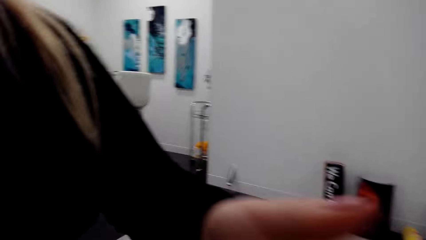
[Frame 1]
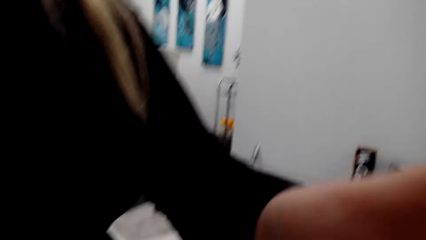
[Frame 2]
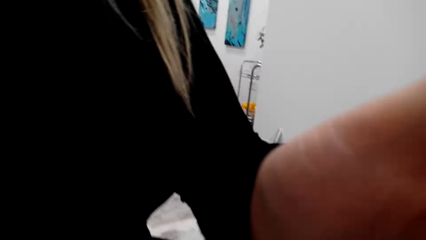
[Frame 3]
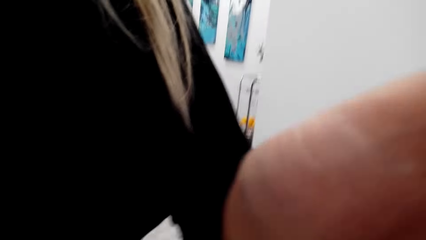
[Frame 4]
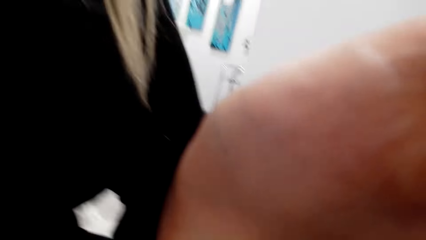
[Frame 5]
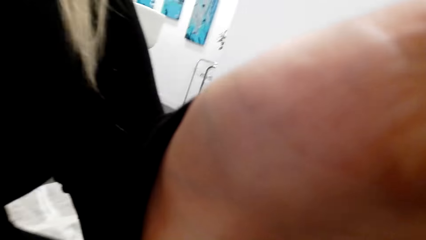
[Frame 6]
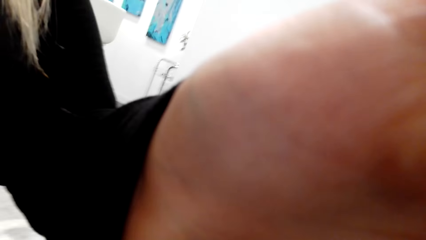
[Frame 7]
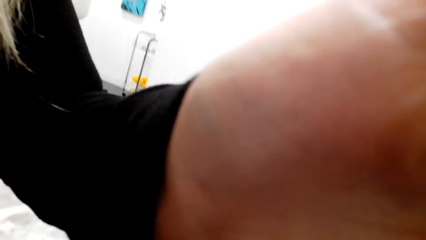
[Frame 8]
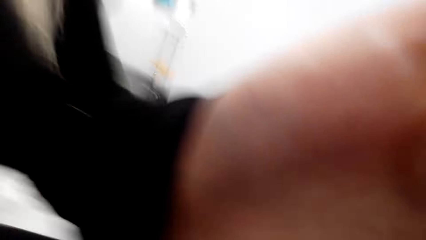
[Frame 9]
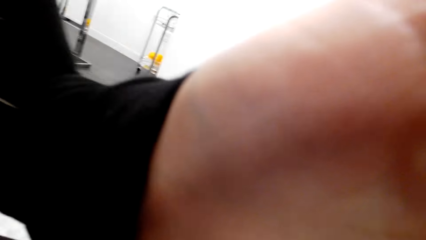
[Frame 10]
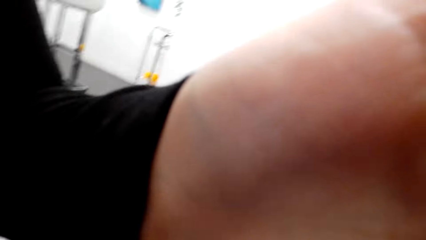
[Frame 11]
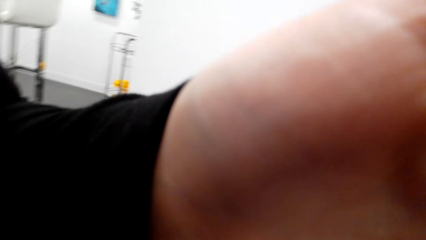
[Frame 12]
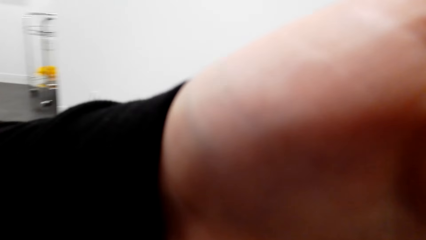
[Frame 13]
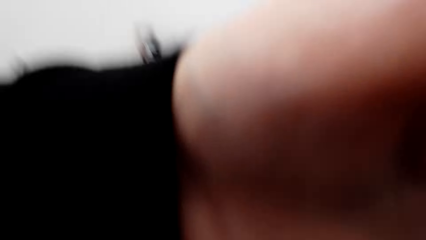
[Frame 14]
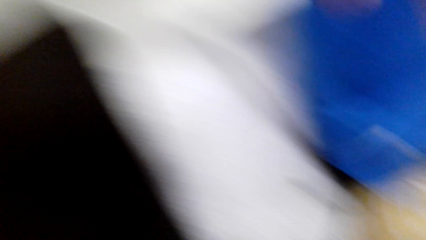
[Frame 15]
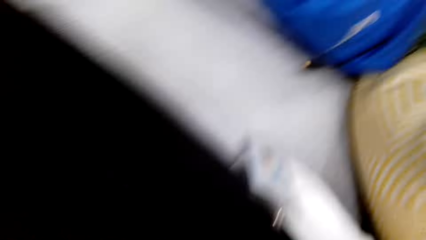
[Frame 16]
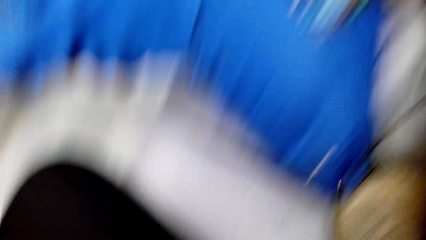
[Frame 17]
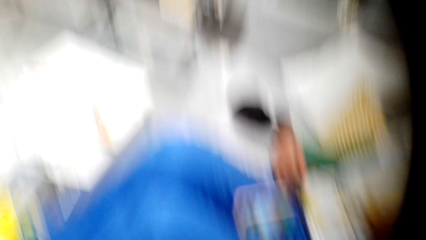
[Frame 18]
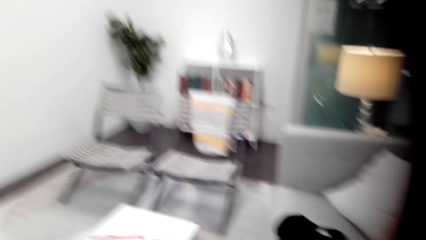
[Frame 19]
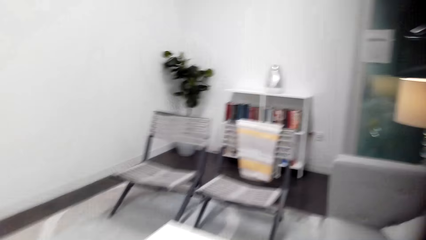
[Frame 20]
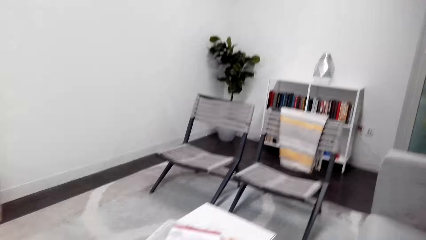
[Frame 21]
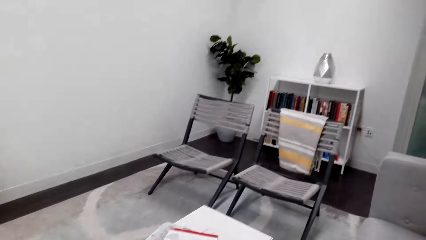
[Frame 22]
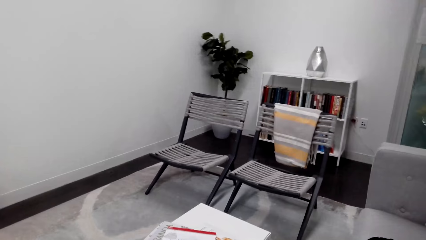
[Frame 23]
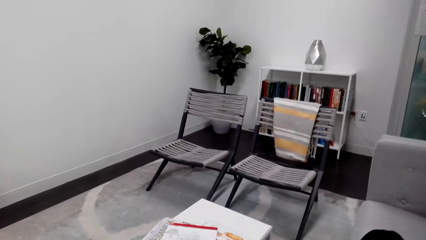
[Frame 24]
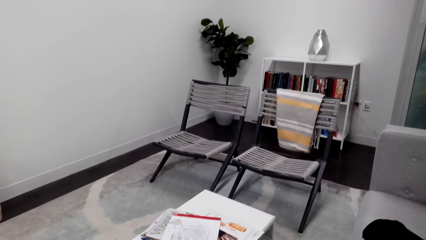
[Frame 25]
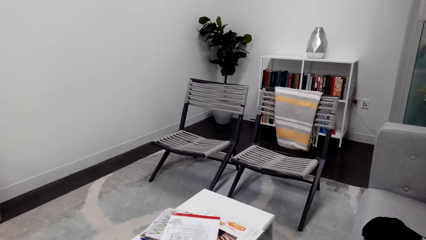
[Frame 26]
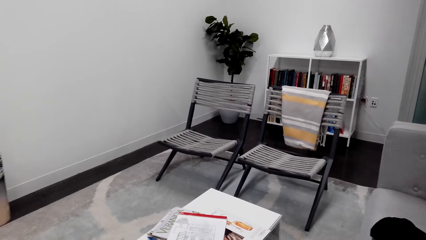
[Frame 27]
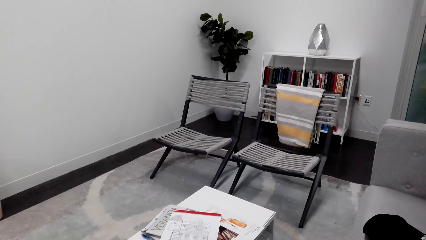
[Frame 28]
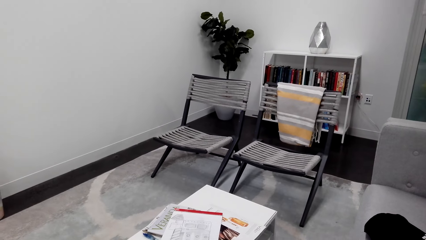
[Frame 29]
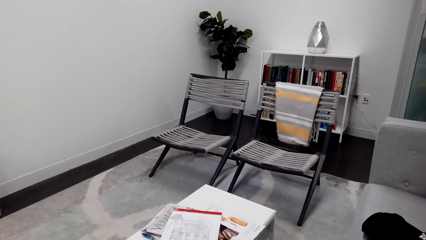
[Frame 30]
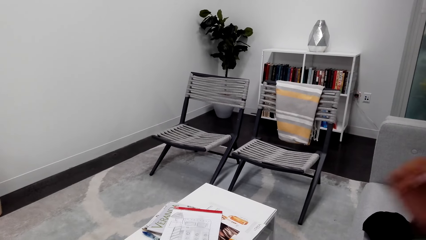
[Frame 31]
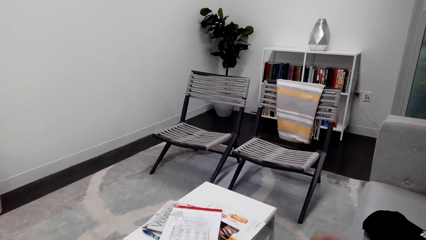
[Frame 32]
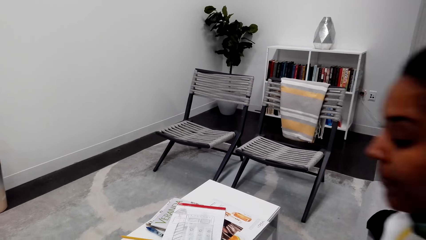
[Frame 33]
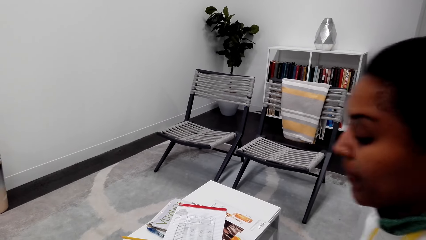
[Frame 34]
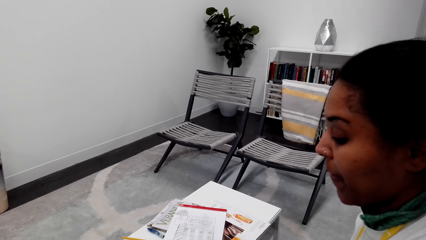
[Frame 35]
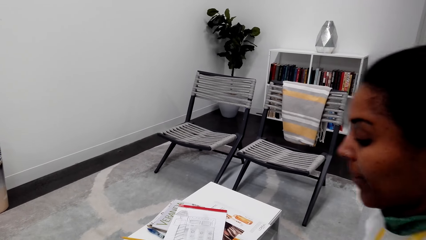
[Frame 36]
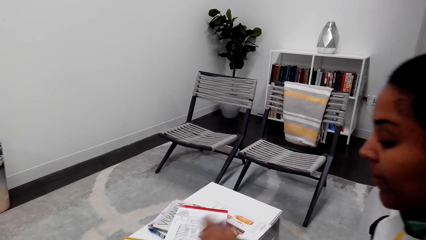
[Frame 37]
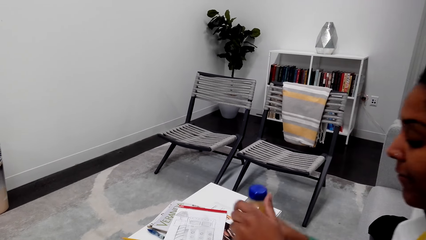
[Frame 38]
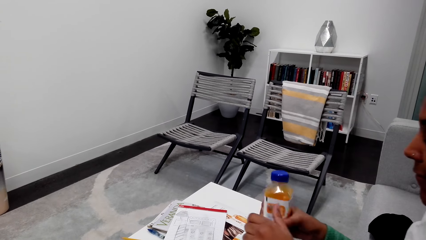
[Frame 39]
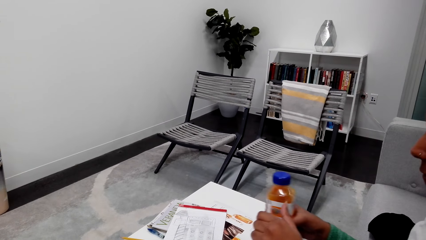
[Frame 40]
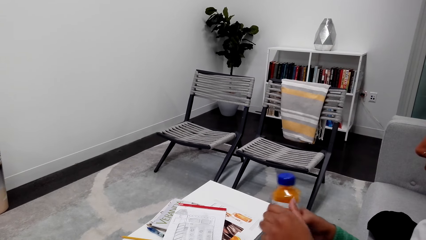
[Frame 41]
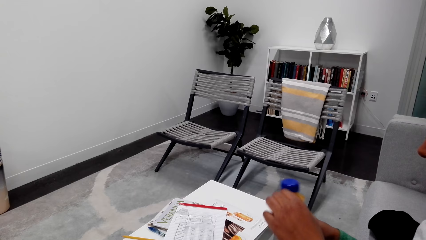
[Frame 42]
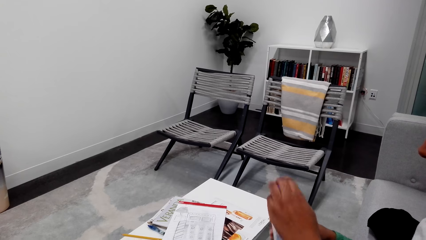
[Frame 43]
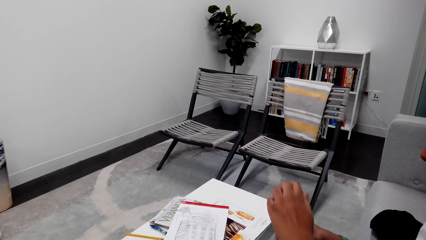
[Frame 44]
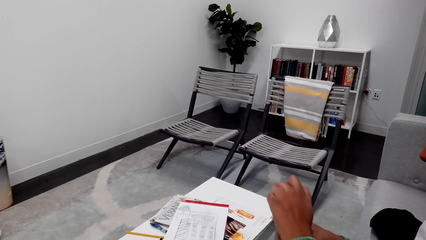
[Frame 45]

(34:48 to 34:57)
A woman removes a camera from the camera wearer. The woman picks up a drink from the table with her right hand.
